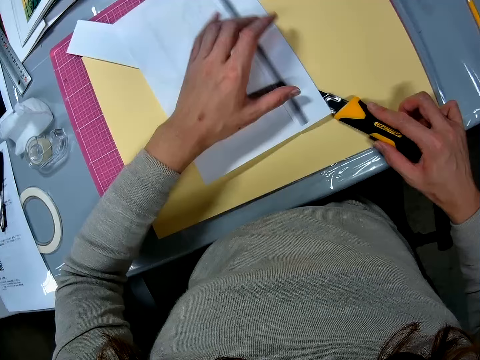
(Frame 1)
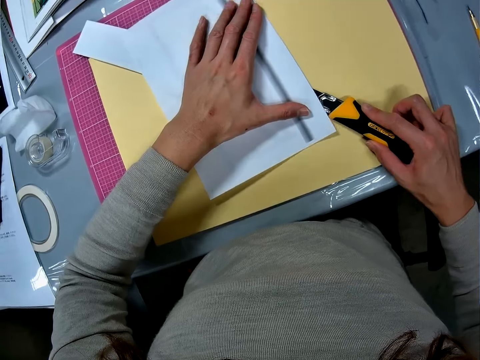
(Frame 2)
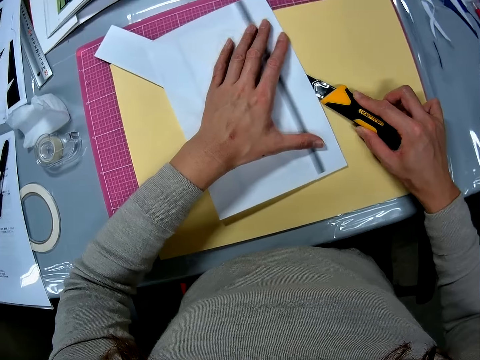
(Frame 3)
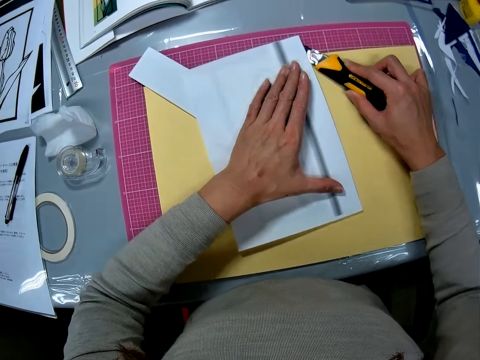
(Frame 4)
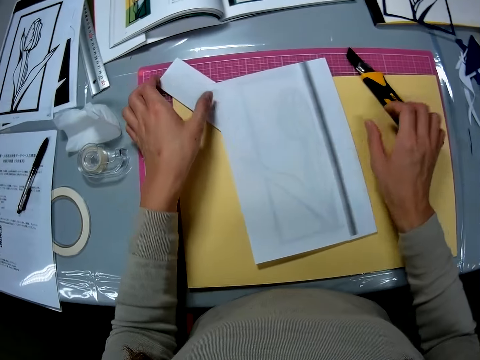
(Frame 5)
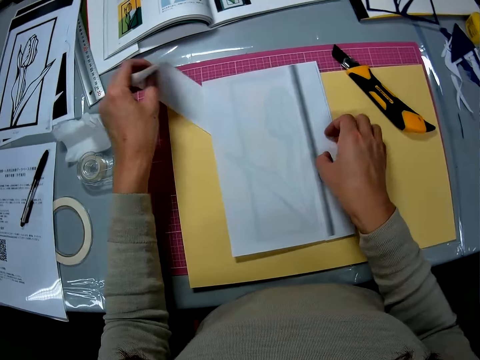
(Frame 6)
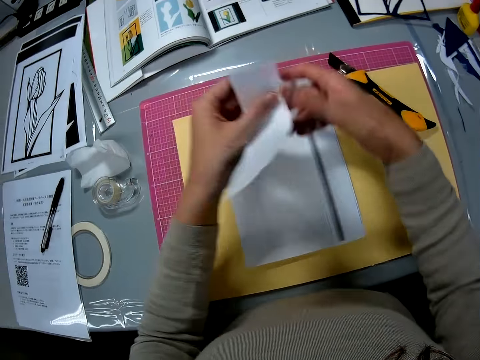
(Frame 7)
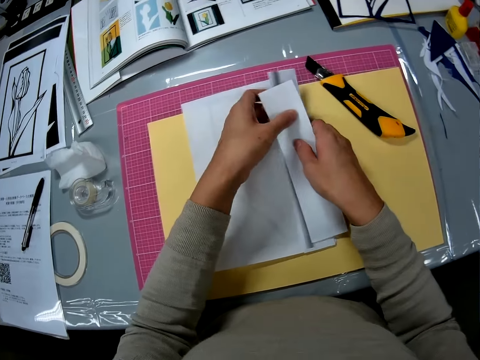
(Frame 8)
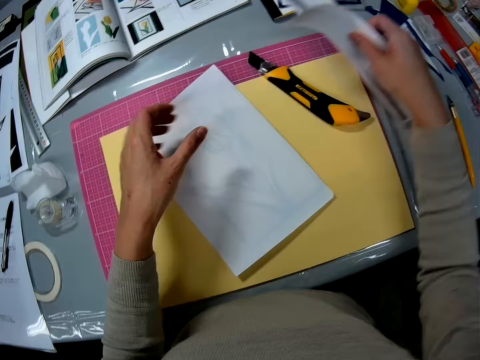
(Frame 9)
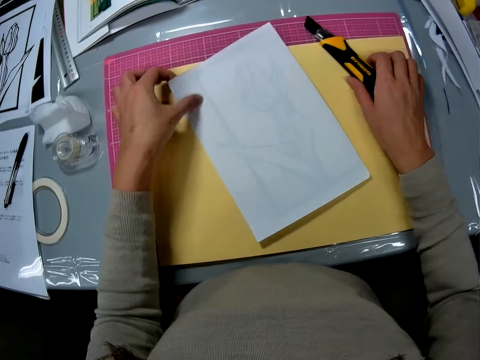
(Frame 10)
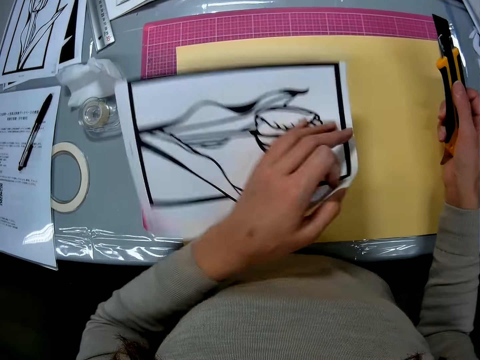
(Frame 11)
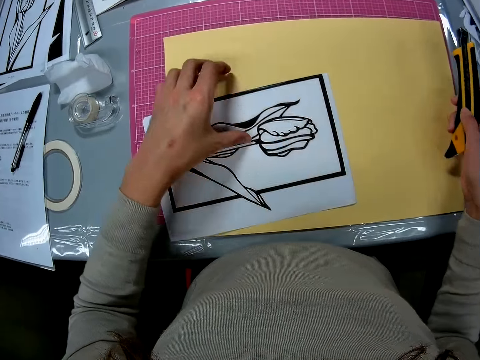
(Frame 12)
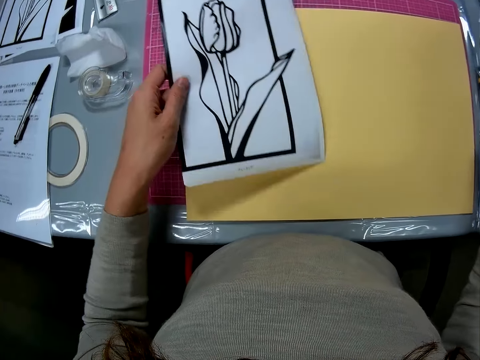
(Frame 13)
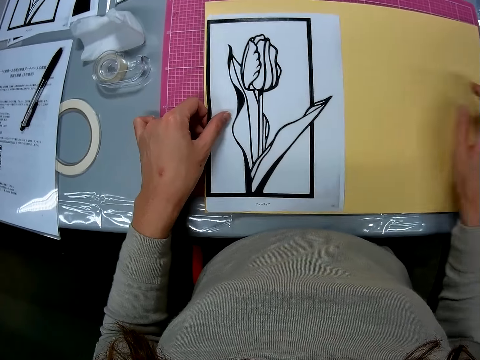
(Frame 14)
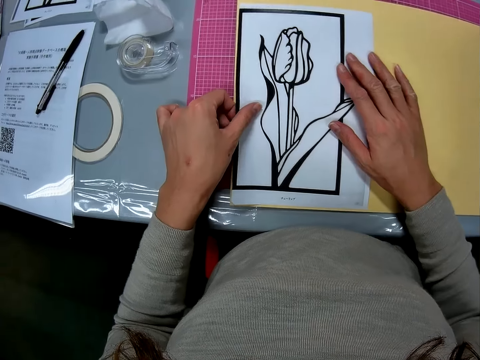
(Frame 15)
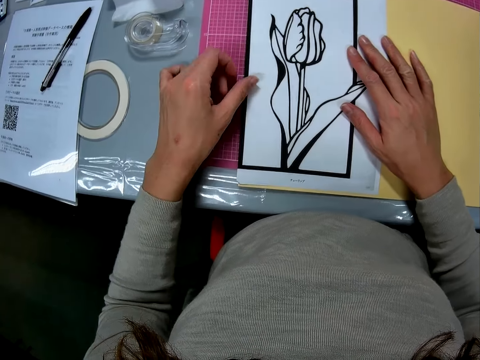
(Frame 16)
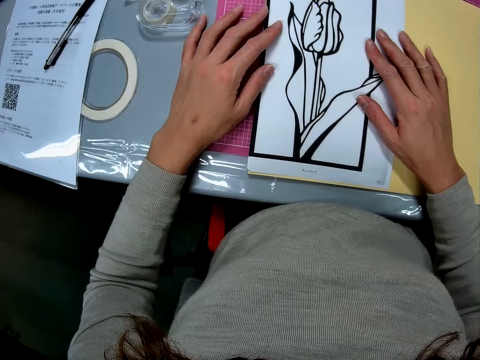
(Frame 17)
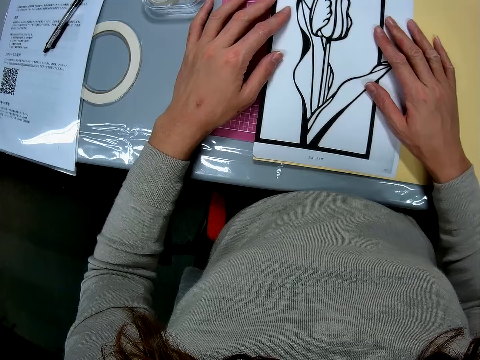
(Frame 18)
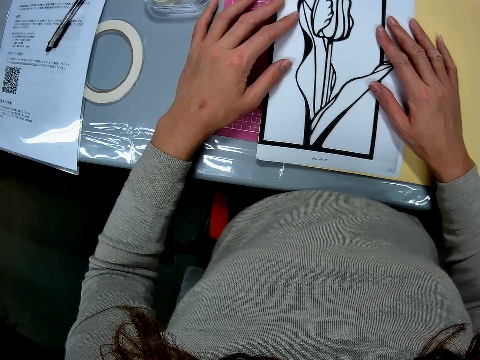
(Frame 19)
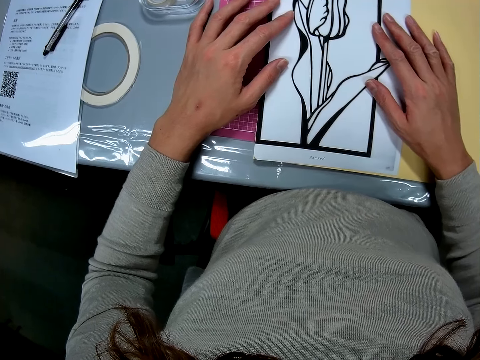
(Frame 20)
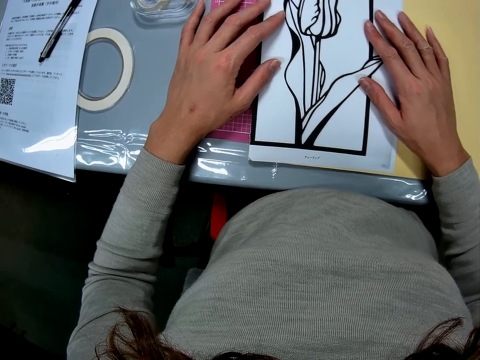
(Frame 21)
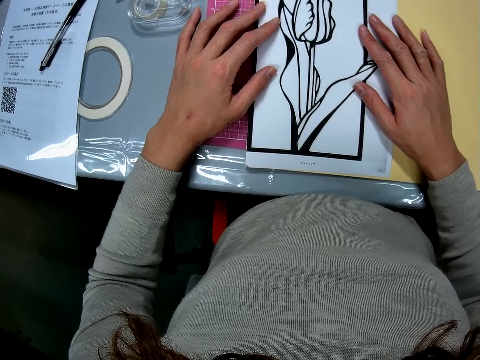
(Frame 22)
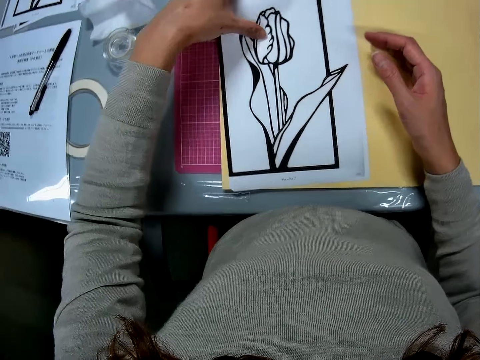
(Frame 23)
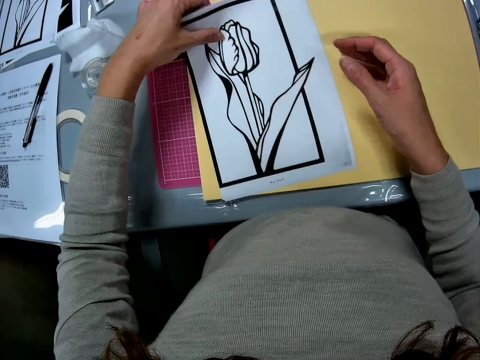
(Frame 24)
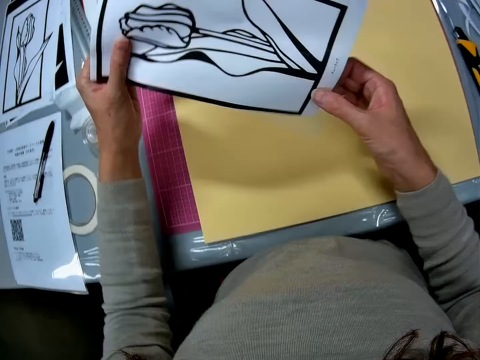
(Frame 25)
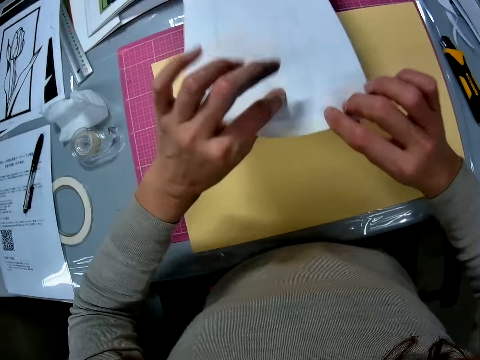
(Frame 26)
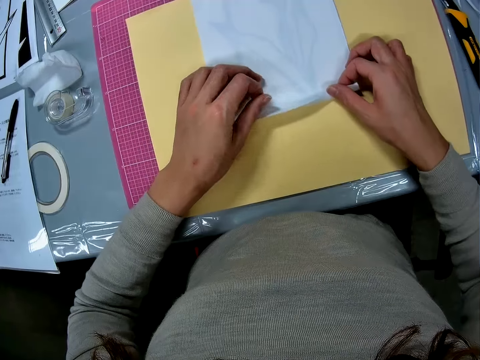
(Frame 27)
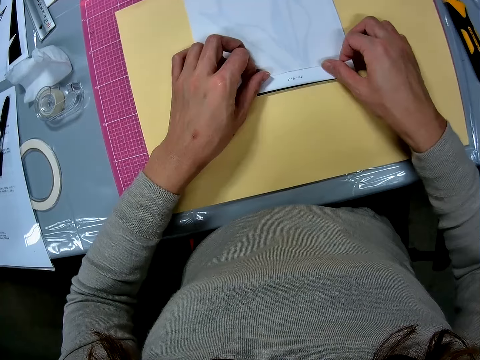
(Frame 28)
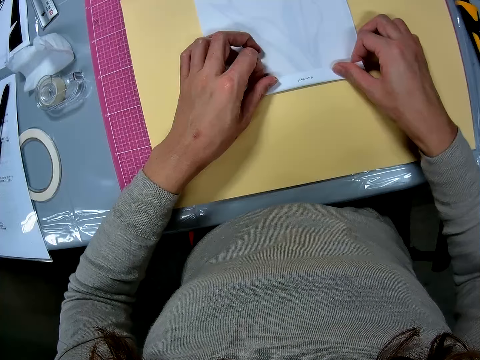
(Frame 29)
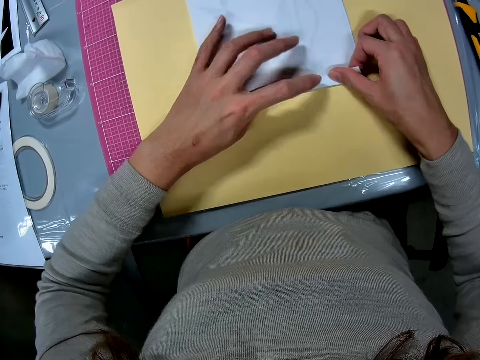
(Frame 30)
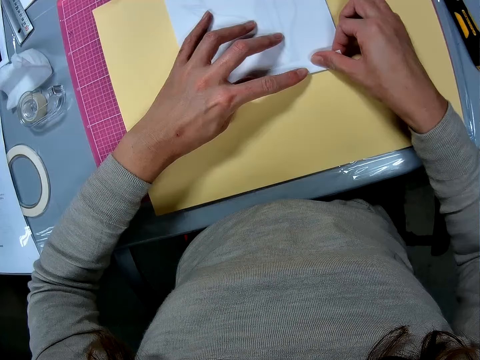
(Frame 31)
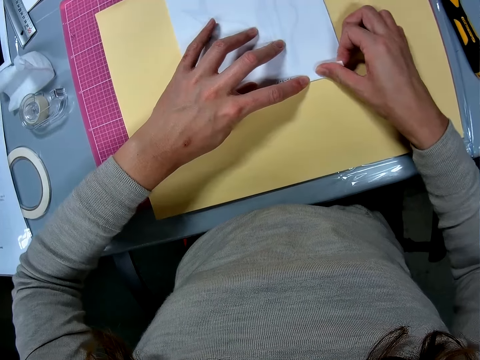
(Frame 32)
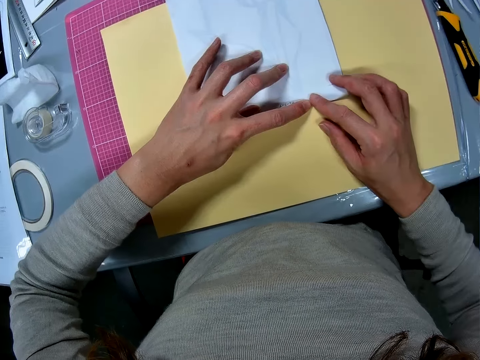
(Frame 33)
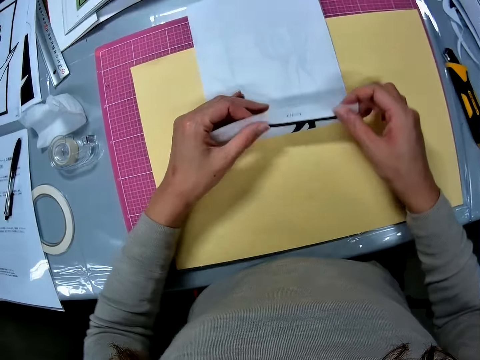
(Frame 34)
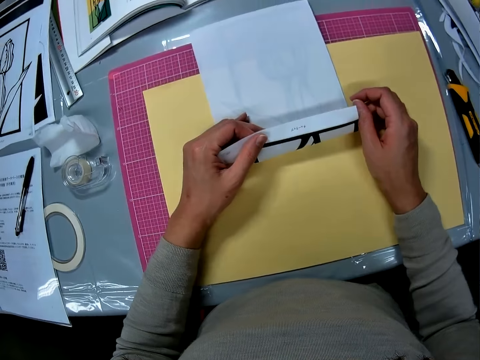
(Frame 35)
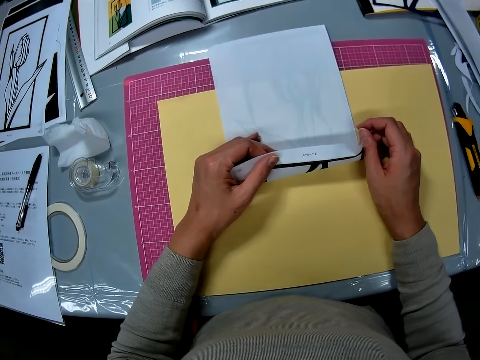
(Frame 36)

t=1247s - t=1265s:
The camera wearer picks a paper. They hold the paper with both hands. They put the paper on the table. They flip a paper. They pick a craft knife. They pick a paper. They put the craft knife on the table. They put the paper on a paper. They hold the paper with both hands. They pick a paper, flip the paper. They fold in another edge of the printed piece of paper.

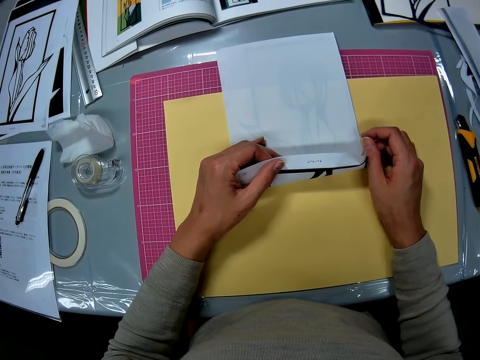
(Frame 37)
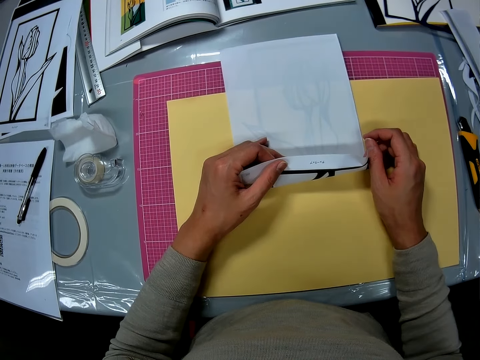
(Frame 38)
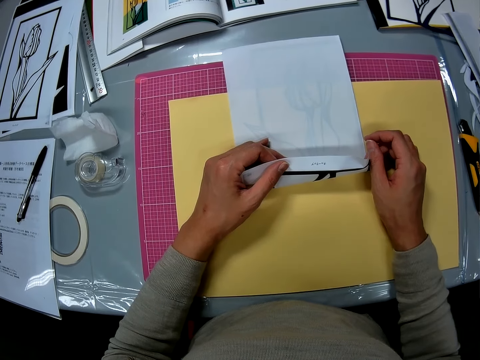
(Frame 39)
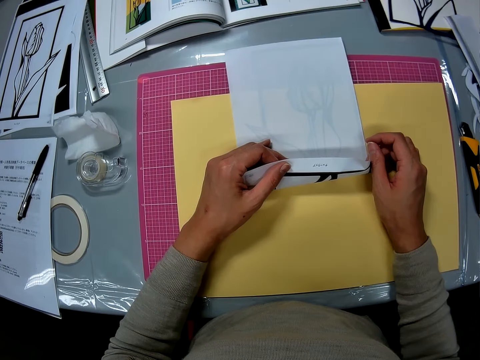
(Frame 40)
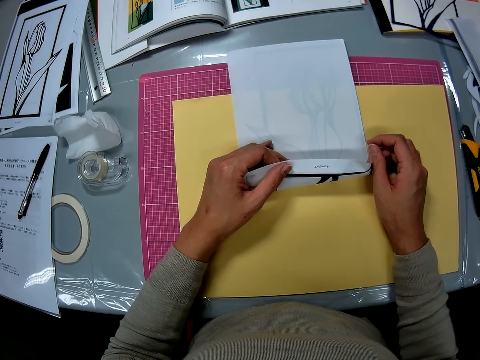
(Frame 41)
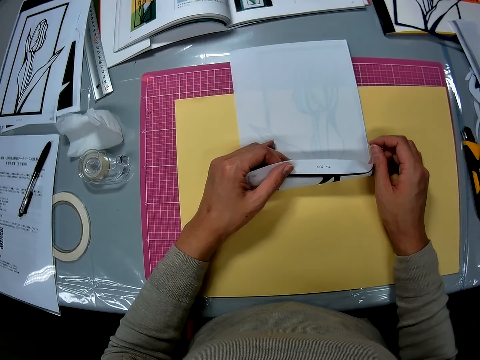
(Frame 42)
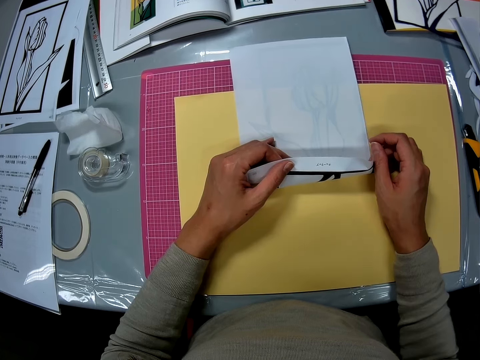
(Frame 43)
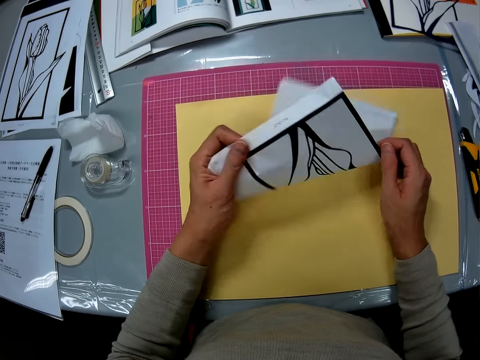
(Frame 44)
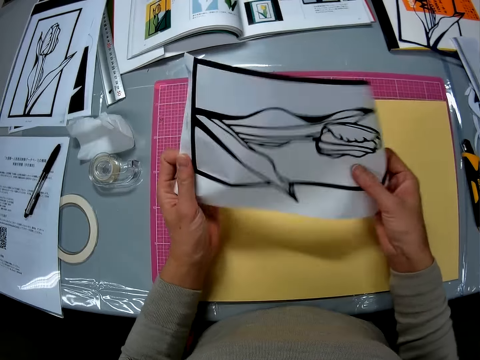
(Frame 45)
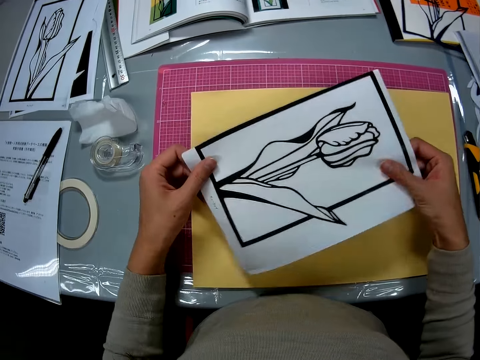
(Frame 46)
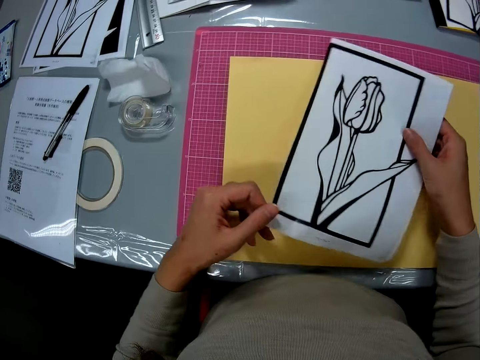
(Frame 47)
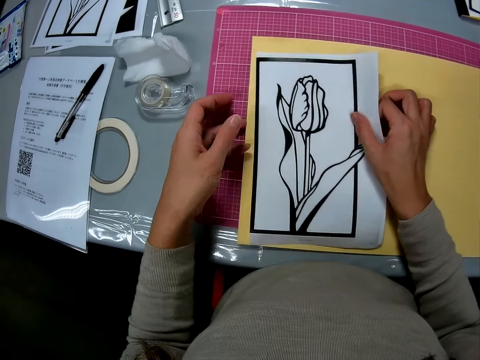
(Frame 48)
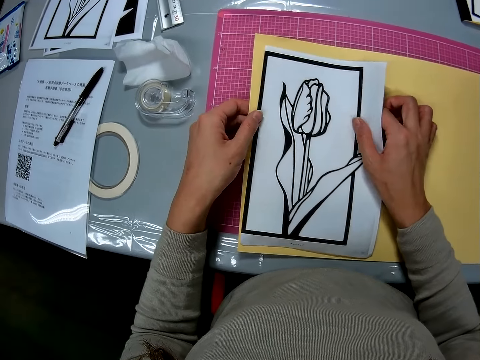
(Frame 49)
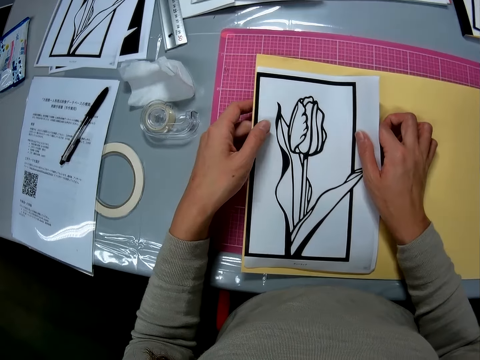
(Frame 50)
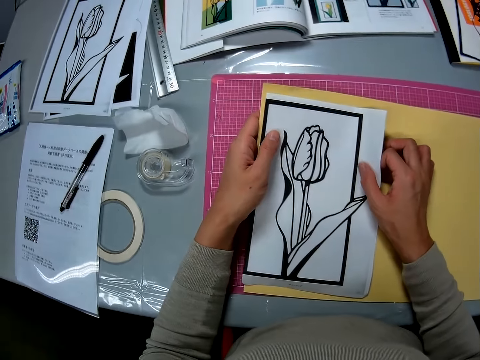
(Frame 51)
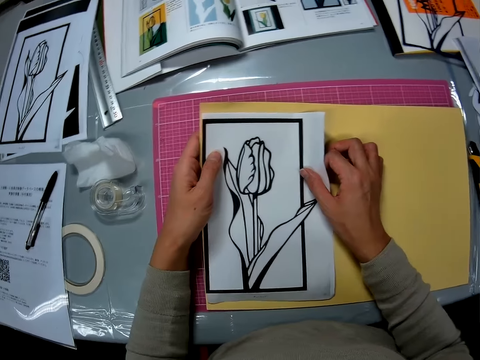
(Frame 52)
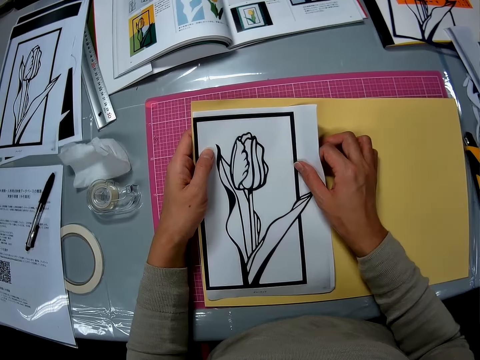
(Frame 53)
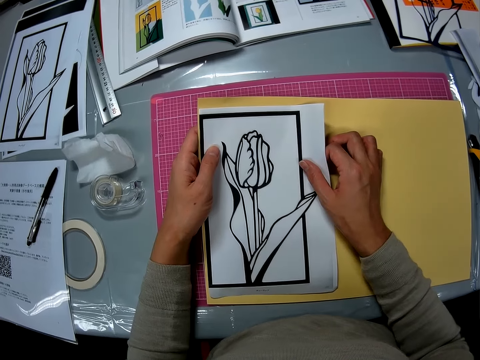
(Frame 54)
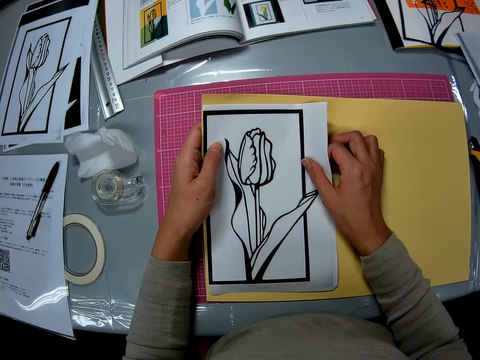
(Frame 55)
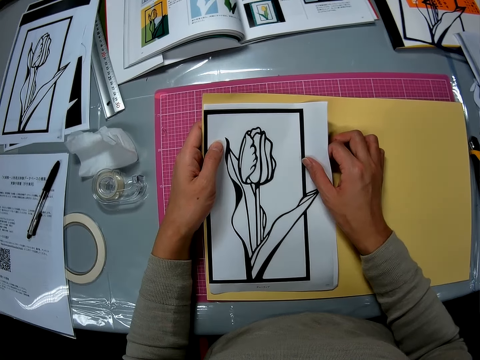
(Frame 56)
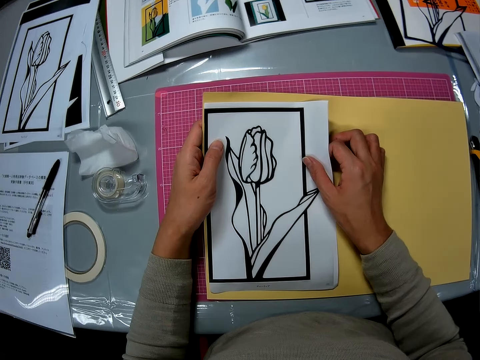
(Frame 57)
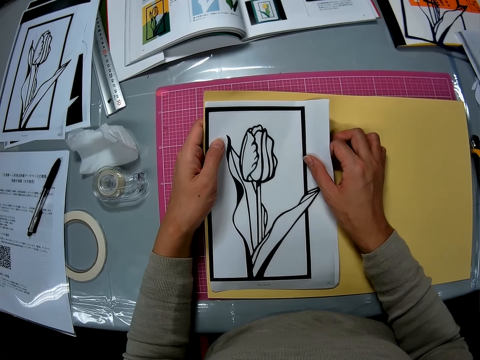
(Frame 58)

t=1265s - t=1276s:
The camera wearer holds the paper. They flip a paper. They hold the paper with both hands. They place the printed piece of paper on the color paper.
